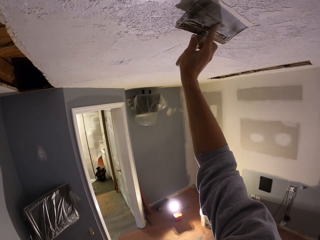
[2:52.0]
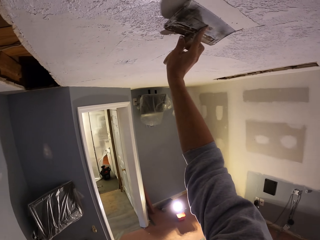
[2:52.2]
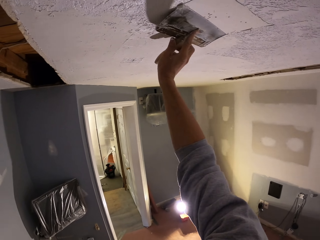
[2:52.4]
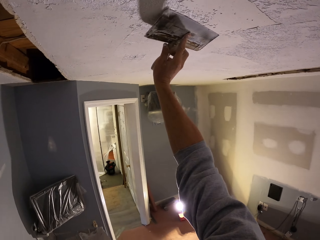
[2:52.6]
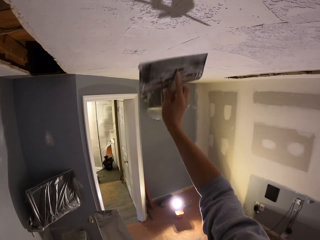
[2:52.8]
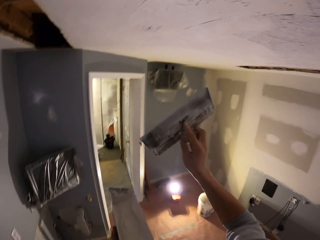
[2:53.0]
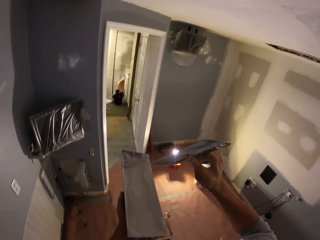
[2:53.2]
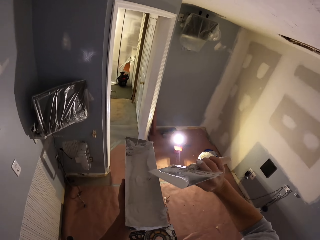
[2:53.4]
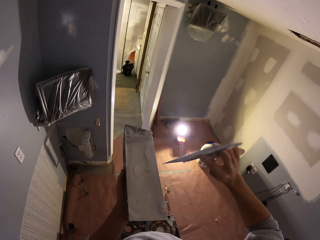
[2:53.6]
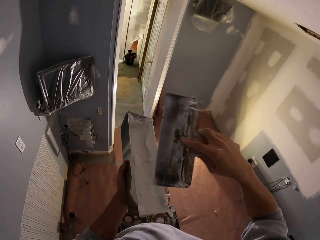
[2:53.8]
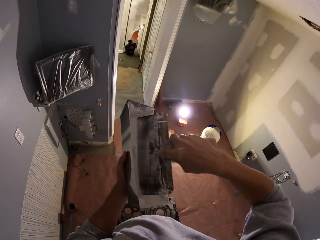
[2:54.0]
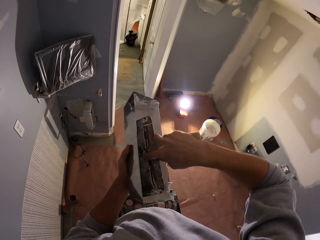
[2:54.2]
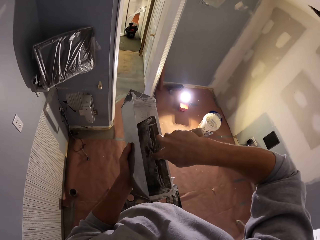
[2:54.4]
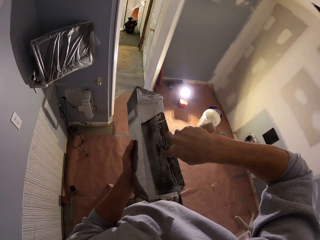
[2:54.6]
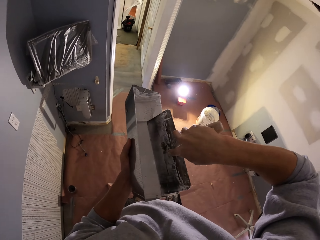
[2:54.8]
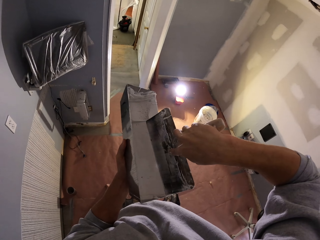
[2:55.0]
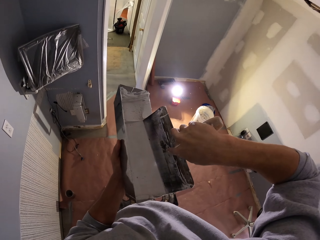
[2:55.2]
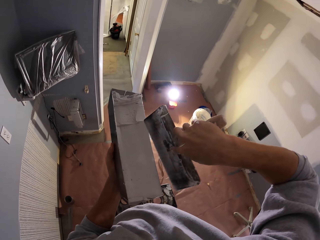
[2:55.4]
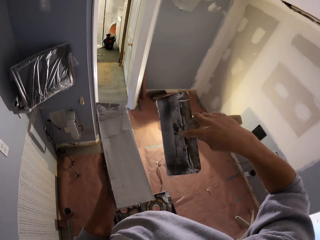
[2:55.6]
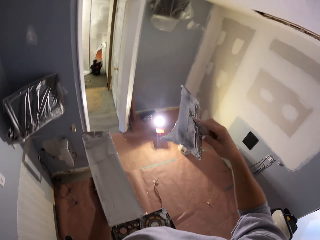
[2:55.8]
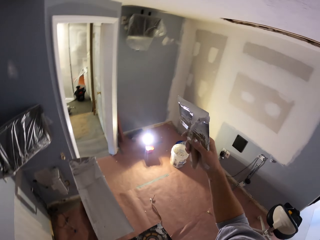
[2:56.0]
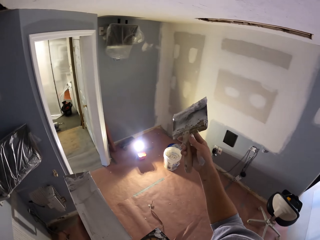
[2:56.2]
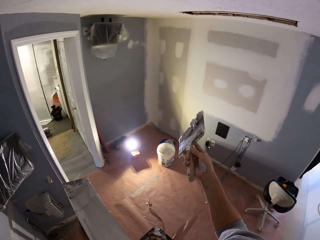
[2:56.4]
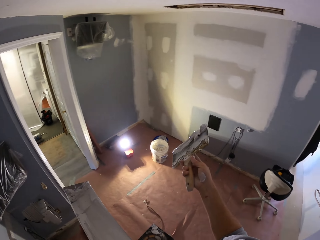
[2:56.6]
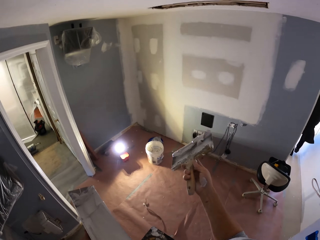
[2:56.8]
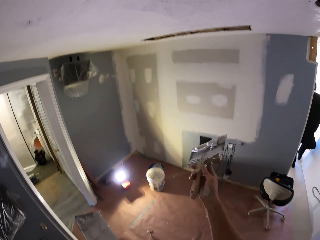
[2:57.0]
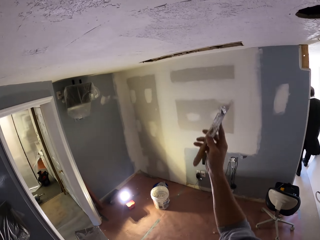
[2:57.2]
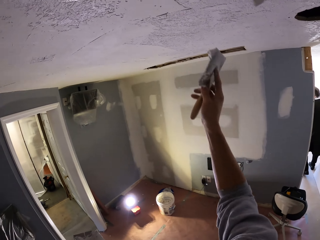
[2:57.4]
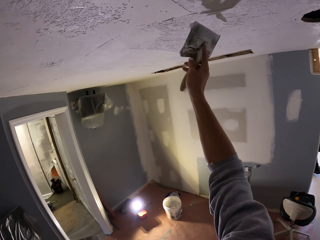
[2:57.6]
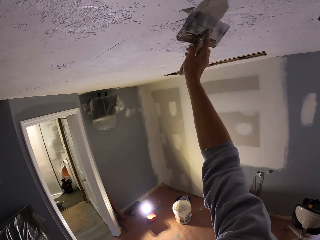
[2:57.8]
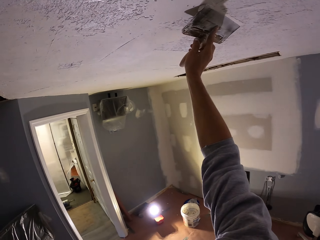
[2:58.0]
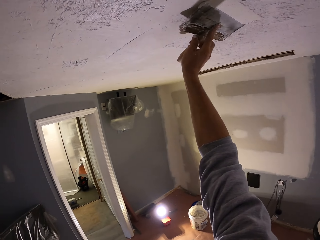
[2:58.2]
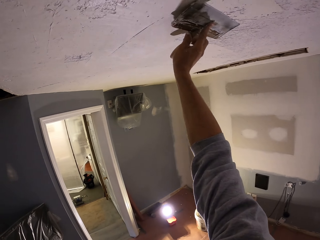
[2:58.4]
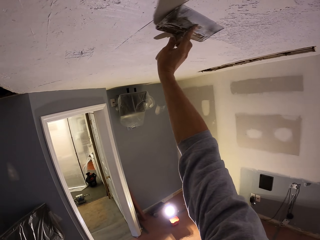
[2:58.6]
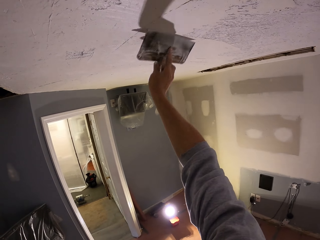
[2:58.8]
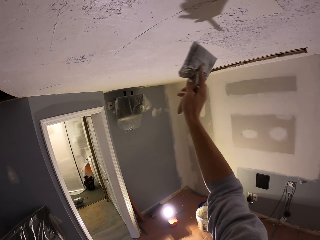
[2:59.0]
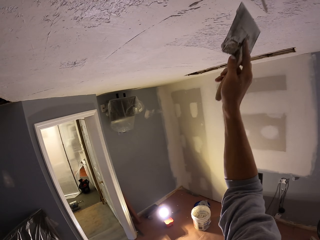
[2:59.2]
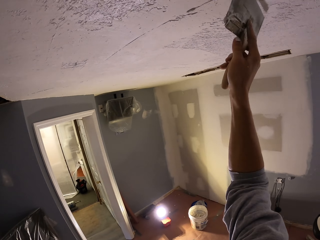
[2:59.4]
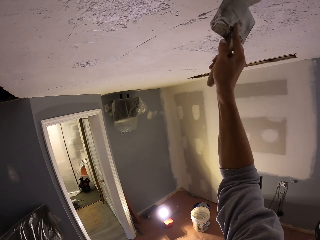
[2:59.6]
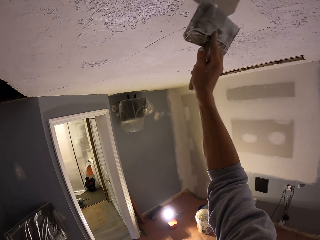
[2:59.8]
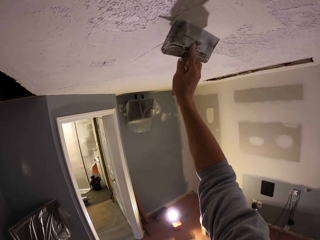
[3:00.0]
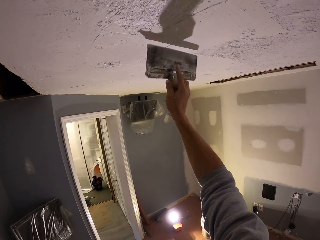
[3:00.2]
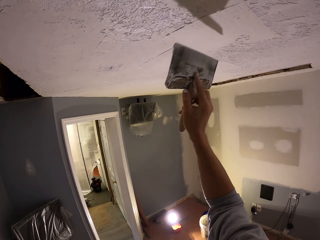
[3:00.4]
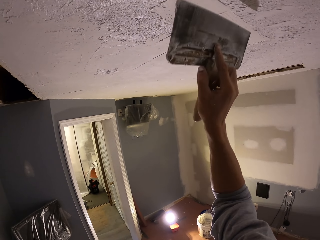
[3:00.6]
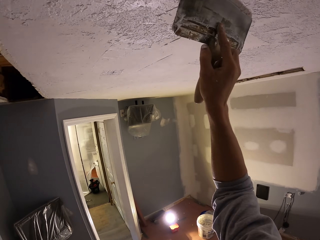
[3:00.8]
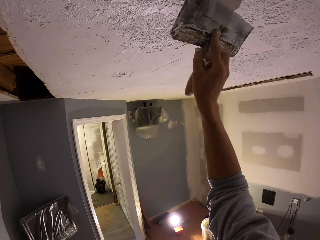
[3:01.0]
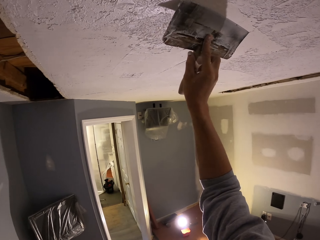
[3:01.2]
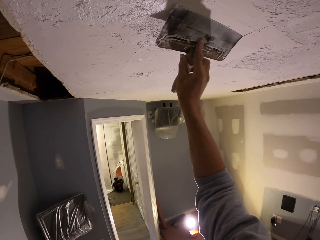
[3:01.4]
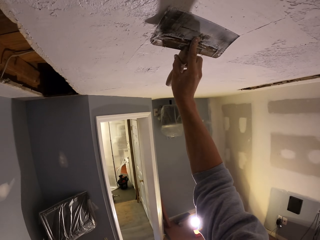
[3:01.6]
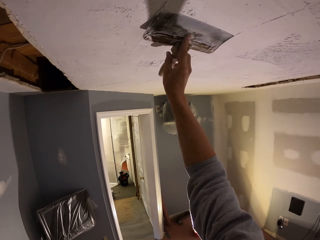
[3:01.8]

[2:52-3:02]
The camera wearer applies the paint on the wall. They pick up the paint on the paint tray. They apply the paint on the wall.

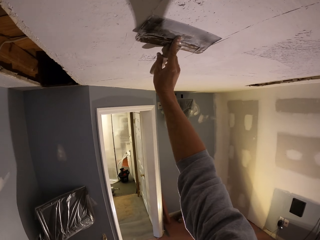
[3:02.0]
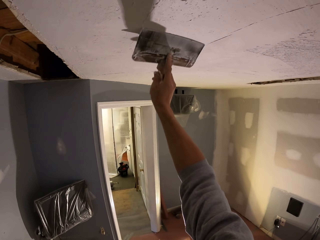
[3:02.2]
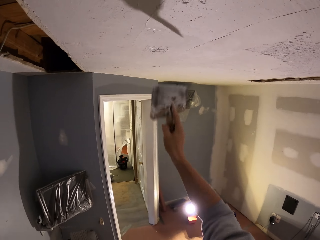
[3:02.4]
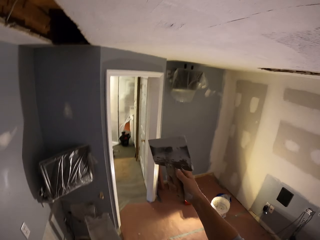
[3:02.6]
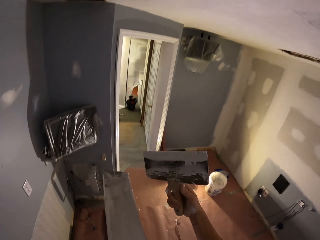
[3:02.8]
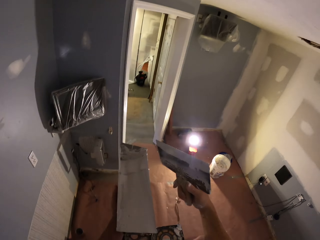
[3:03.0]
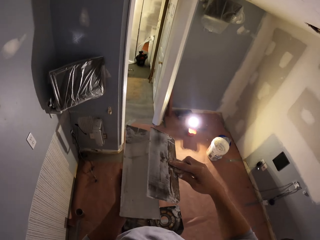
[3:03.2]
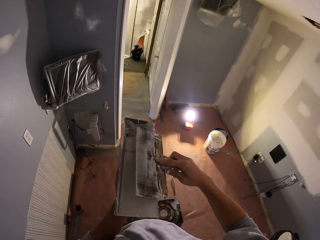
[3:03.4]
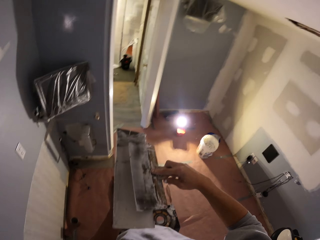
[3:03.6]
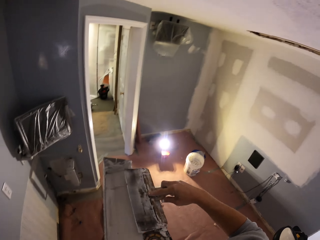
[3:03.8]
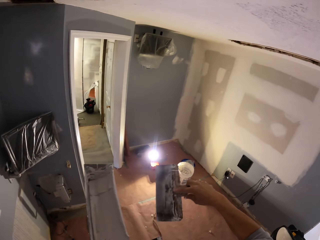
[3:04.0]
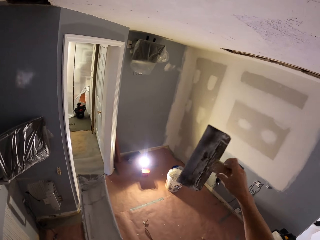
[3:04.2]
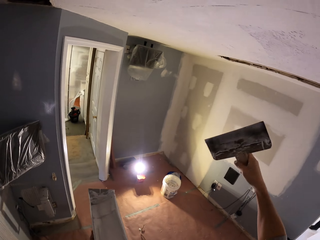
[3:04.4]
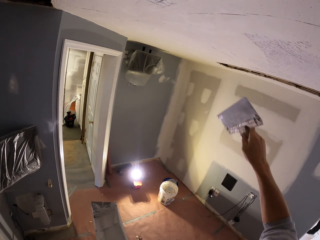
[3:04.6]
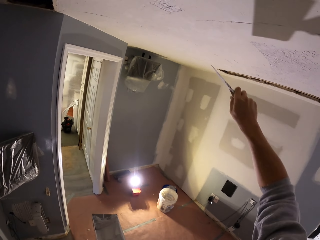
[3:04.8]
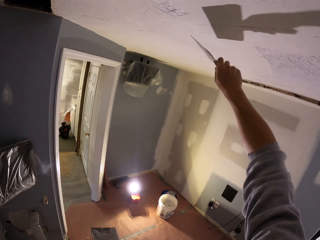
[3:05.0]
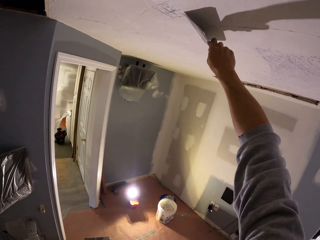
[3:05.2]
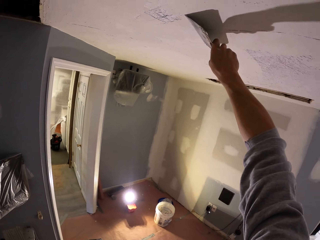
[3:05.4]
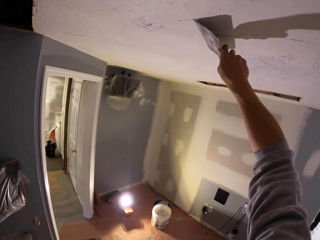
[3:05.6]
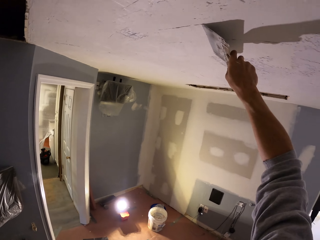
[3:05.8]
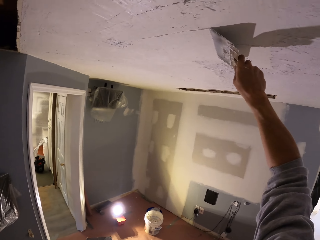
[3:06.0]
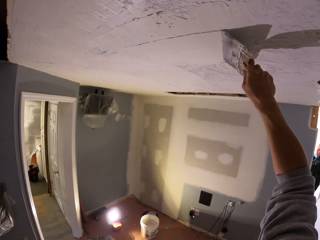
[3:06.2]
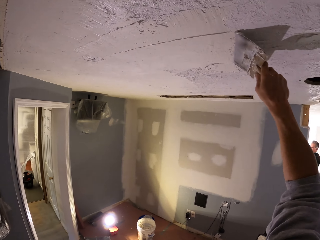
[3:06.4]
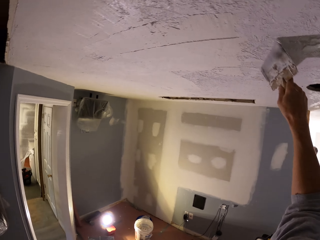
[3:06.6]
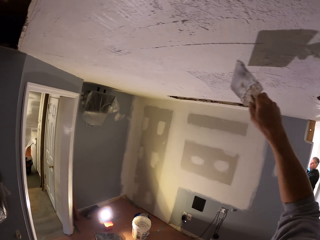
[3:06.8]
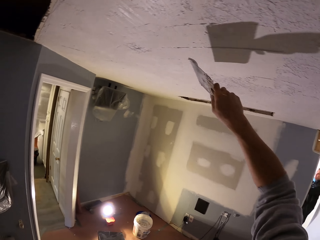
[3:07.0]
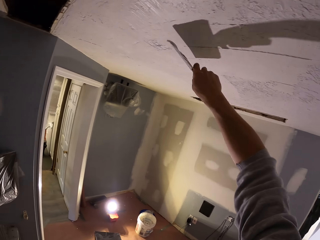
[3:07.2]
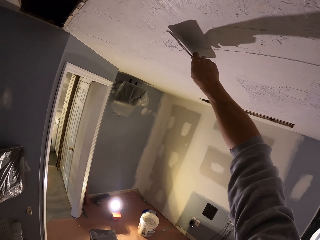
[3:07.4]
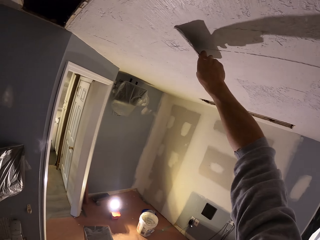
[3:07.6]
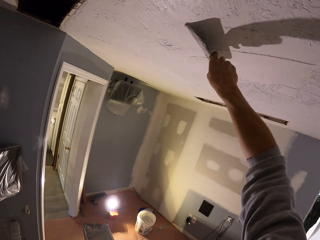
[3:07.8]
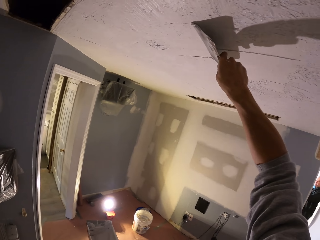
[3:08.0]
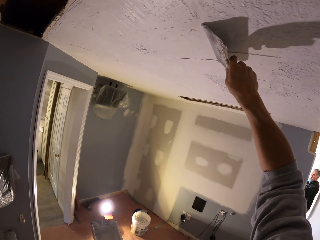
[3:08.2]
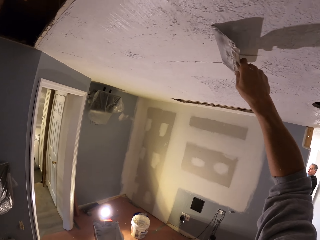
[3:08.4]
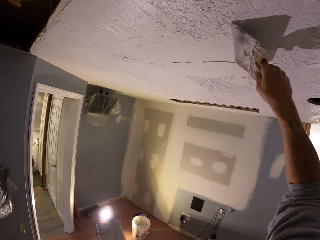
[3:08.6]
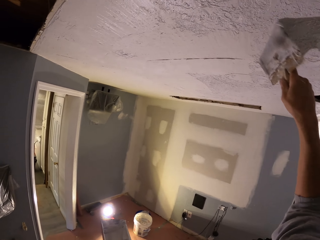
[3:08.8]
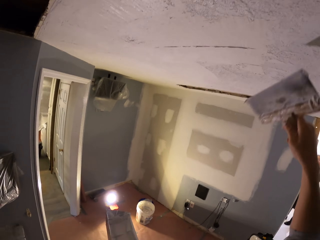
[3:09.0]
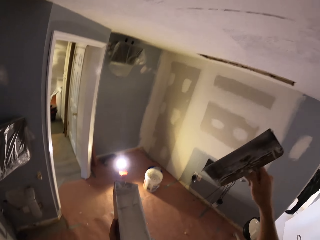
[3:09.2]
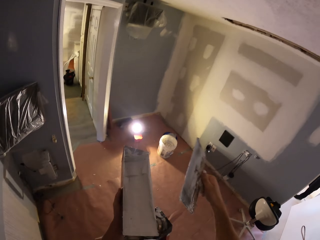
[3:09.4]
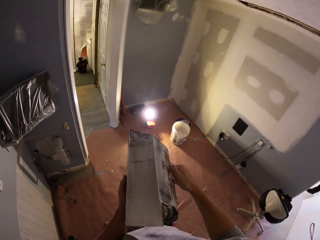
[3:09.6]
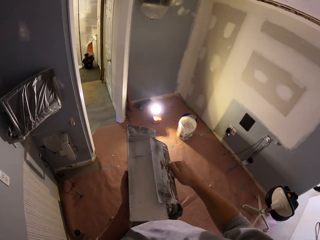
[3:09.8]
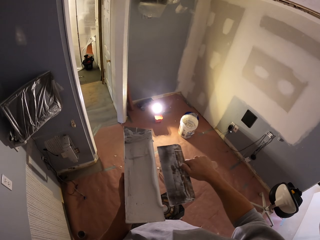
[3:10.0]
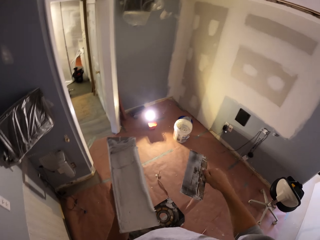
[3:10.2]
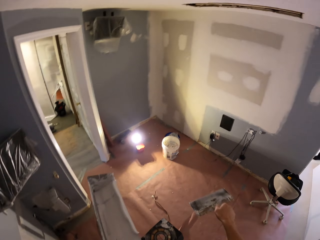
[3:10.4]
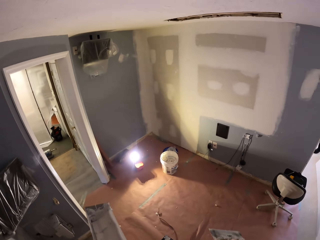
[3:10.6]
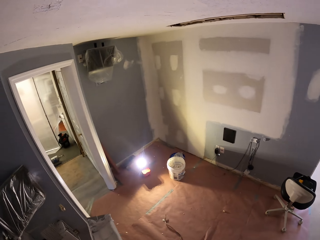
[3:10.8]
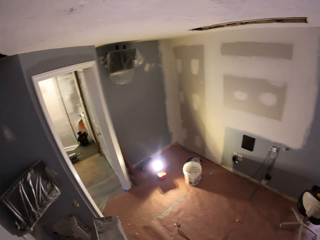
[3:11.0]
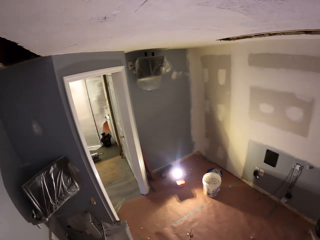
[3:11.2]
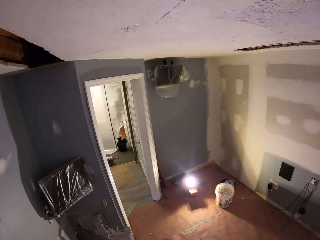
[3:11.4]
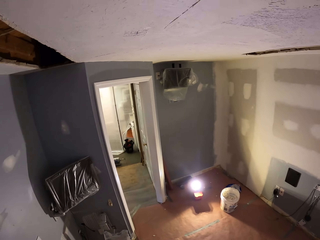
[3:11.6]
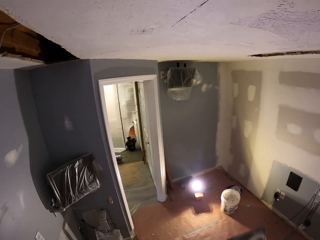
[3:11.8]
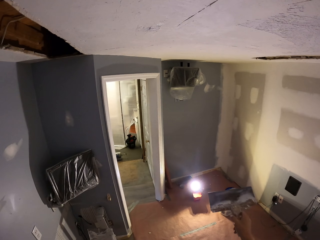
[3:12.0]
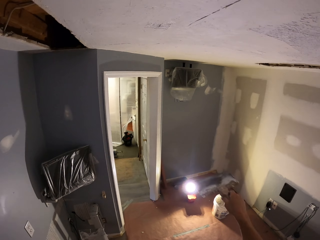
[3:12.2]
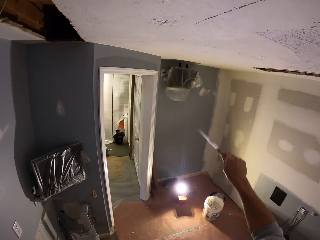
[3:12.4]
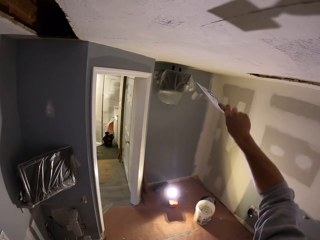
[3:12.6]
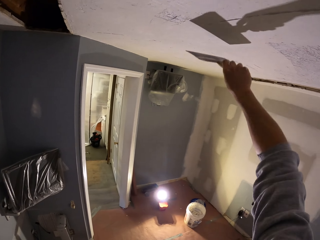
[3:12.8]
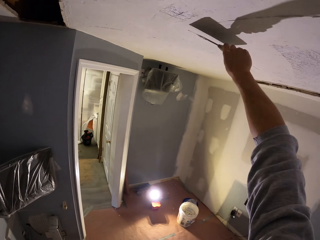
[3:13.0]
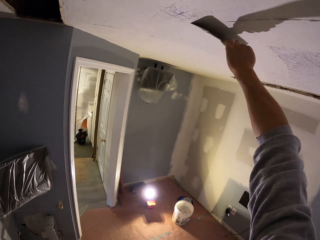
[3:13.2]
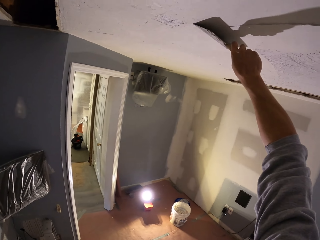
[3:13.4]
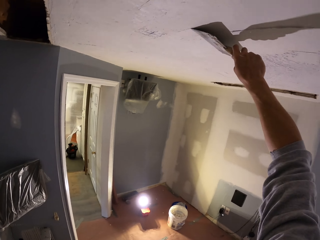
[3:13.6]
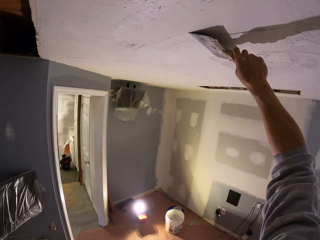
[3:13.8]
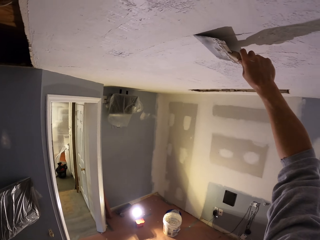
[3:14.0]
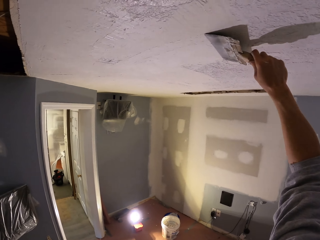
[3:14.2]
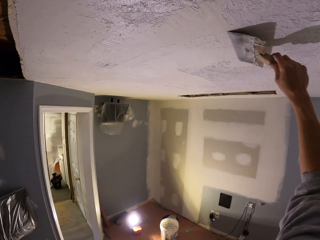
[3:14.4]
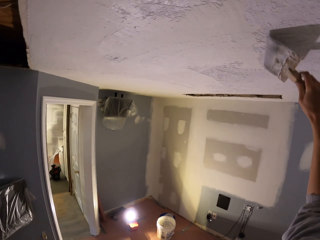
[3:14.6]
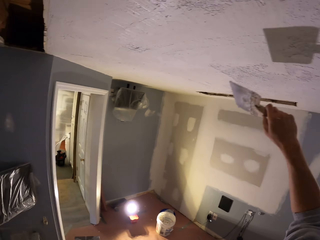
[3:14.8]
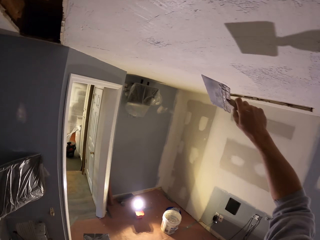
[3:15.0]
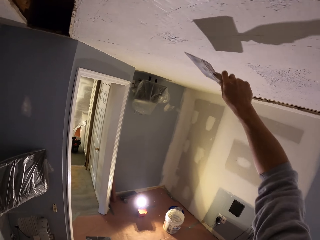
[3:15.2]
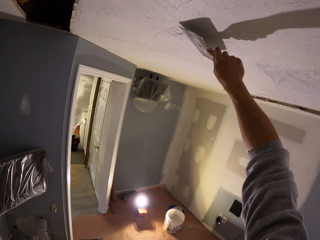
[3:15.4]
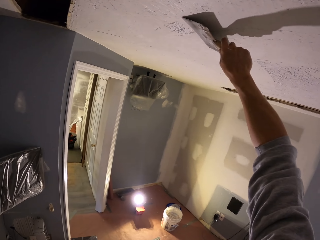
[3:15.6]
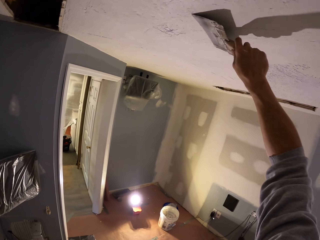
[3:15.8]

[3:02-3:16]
The camera wearer picks up the paint on the paint tray. They apply the paint on the wall. They look around the room. They apply the paint on the wall.
